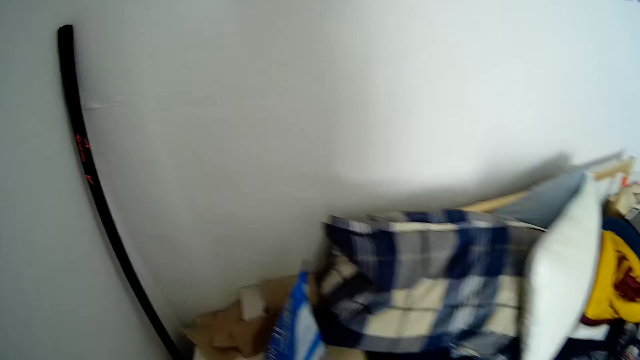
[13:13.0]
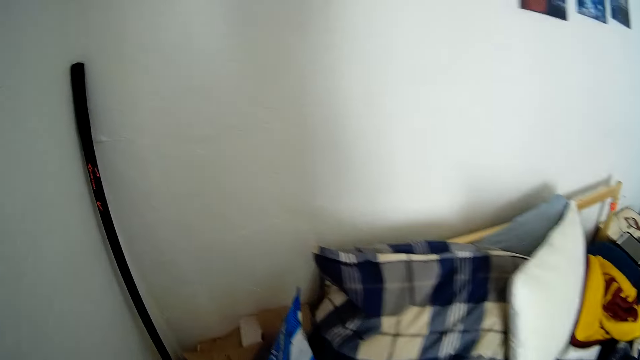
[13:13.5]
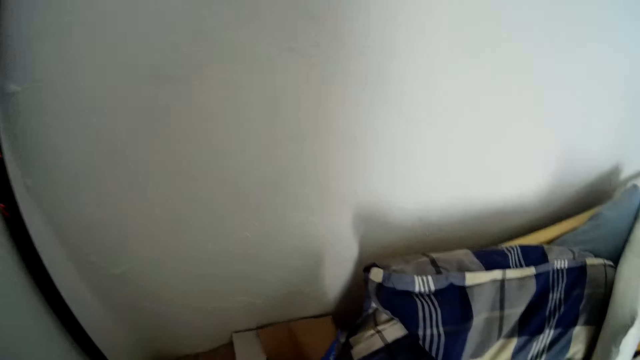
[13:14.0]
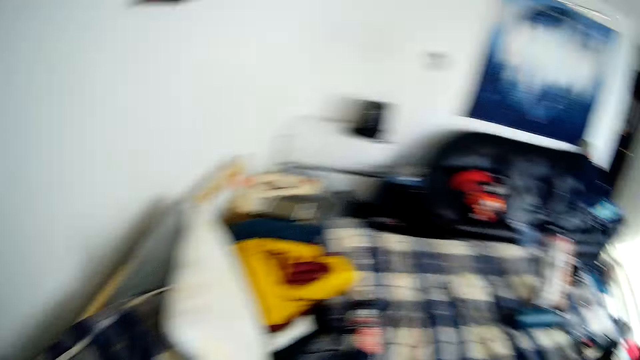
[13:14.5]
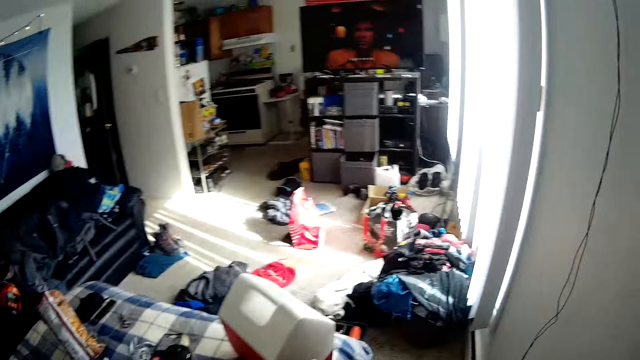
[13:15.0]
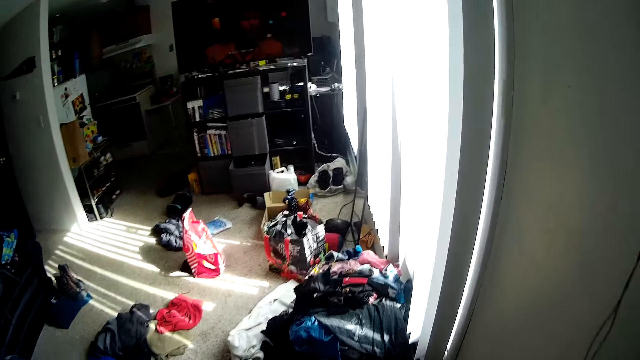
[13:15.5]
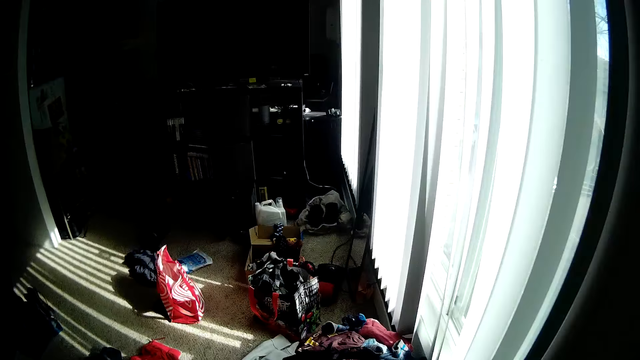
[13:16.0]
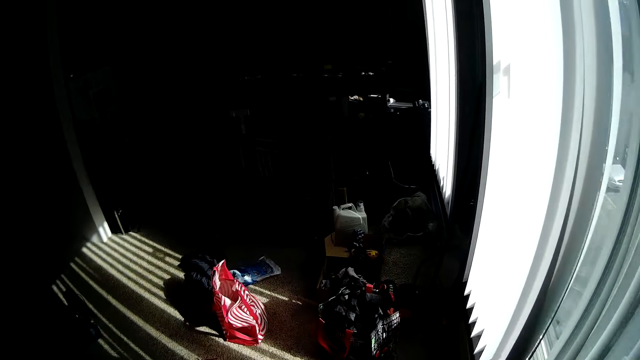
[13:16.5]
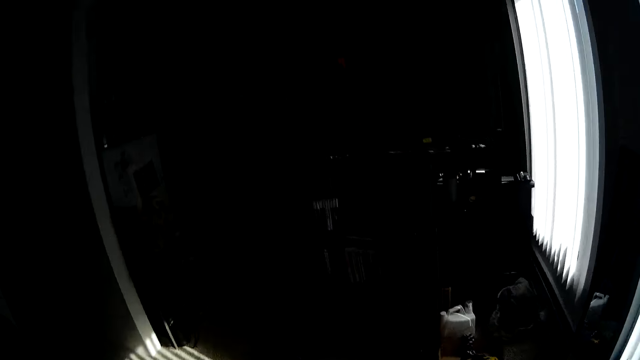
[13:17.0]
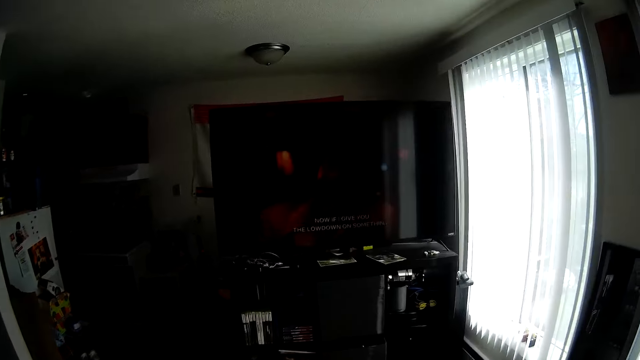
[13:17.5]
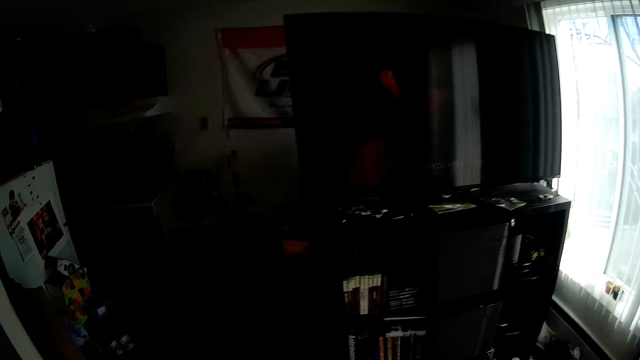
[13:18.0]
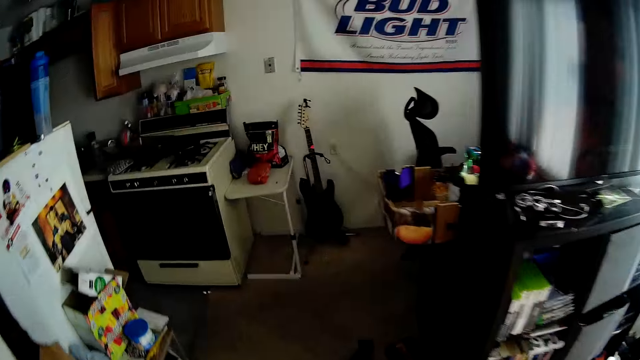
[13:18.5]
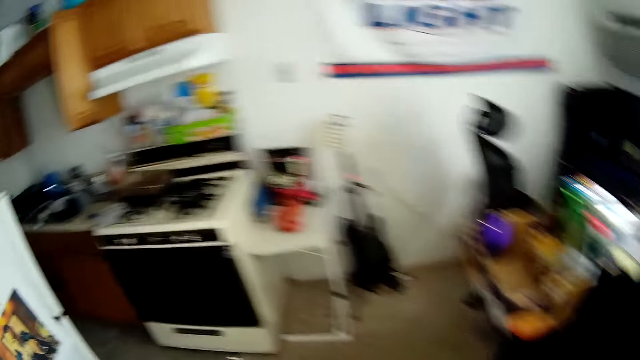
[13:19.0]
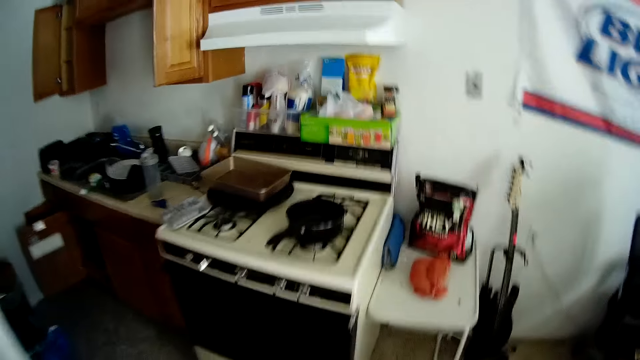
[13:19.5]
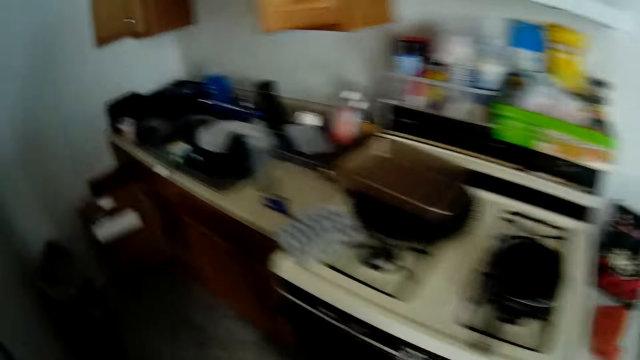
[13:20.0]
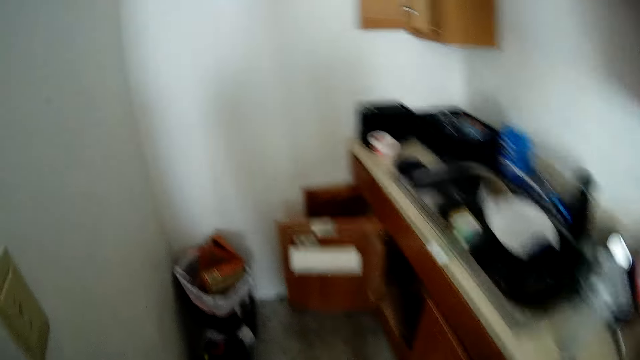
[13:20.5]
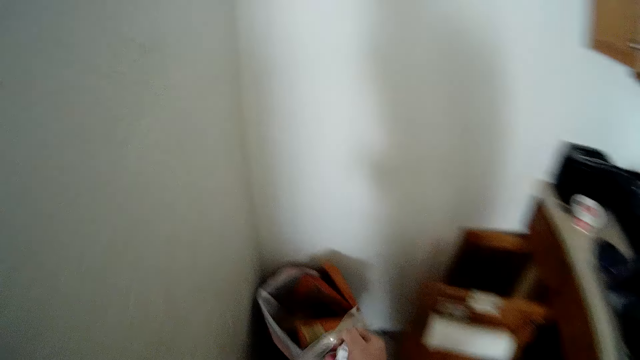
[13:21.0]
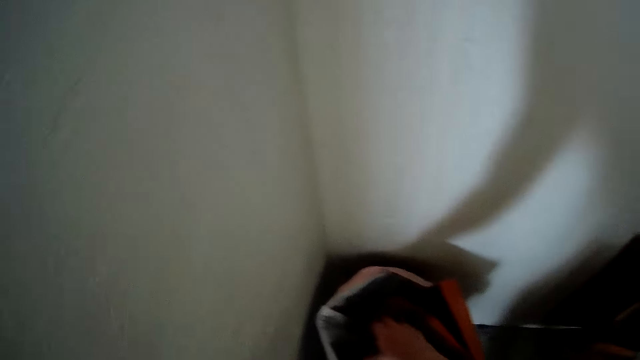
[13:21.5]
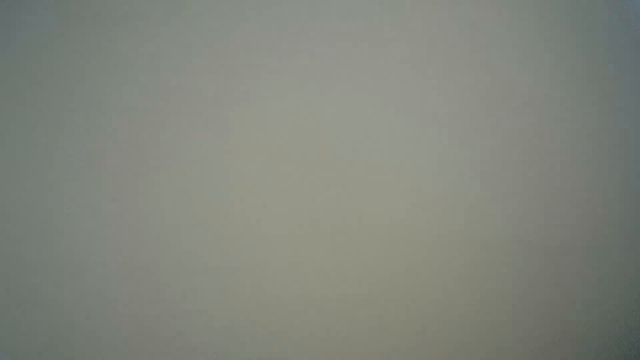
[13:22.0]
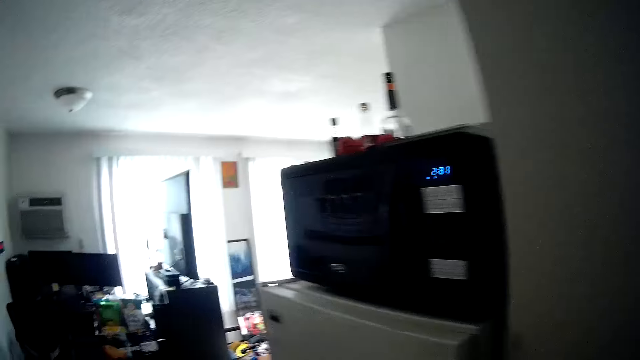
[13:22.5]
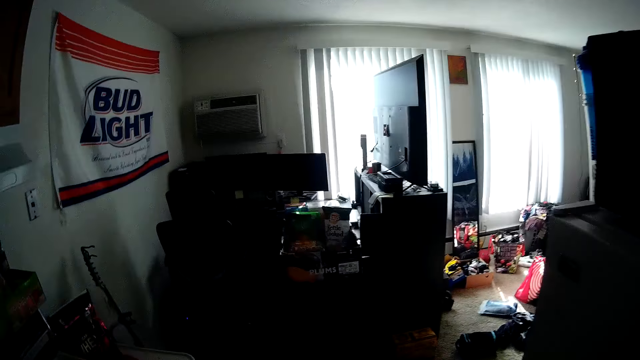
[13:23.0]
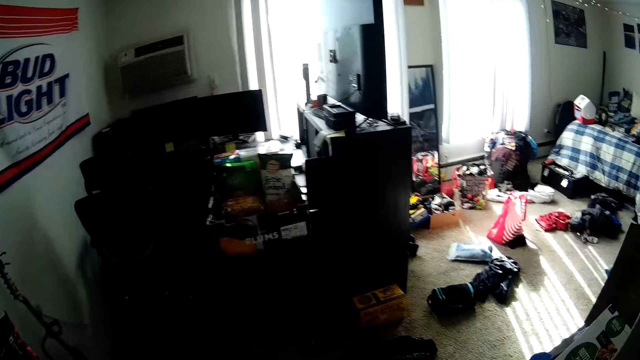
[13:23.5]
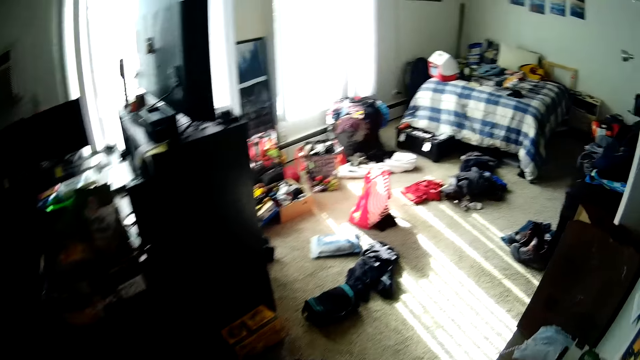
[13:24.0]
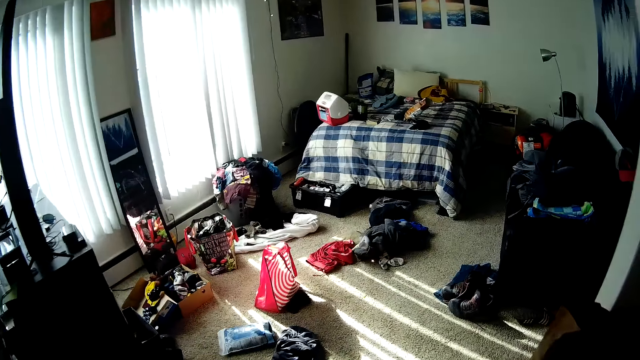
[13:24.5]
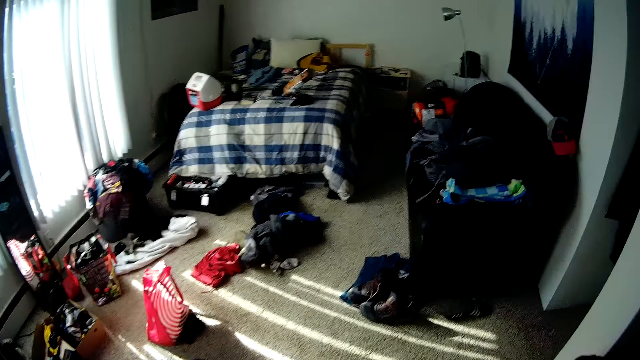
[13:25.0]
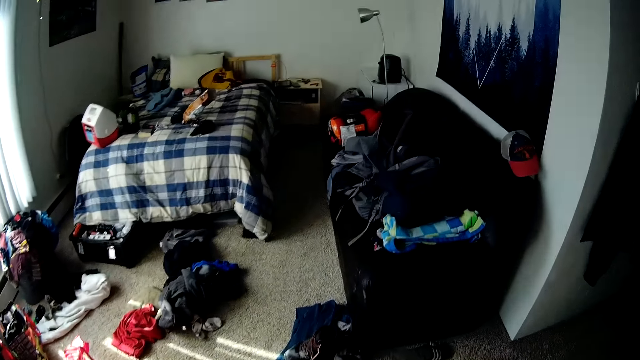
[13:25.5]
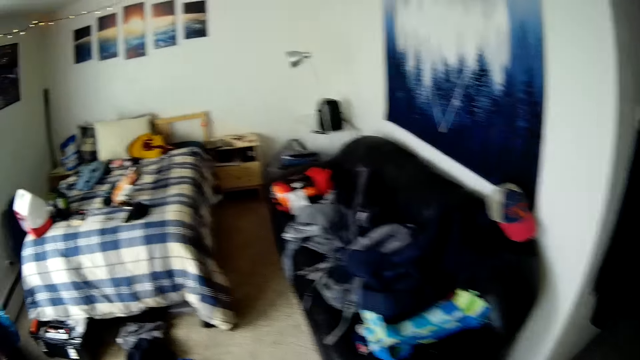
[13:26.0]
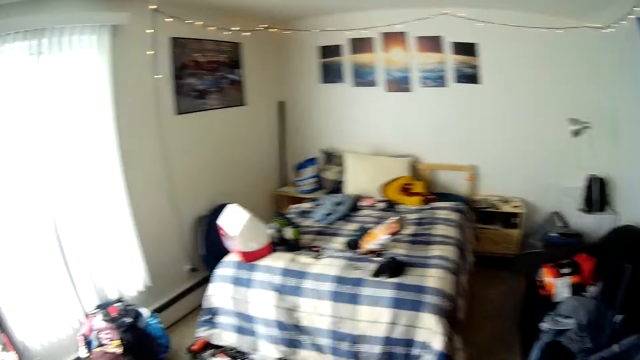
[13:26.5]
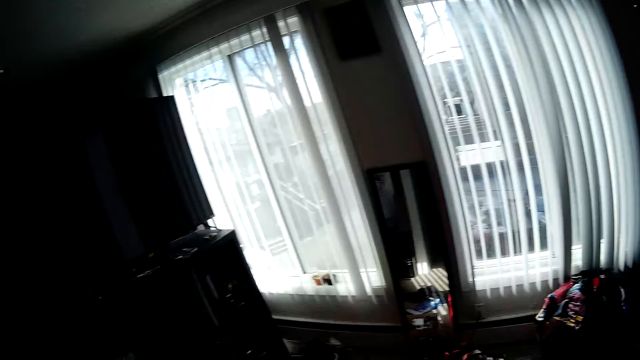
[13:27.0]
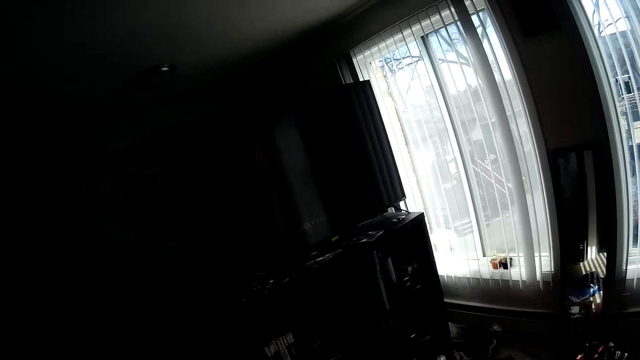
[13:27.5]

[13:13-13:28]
The camera wearer walks to the kitchen part. He drops the object in the trash can with his right hand. He walks to the bed part again.

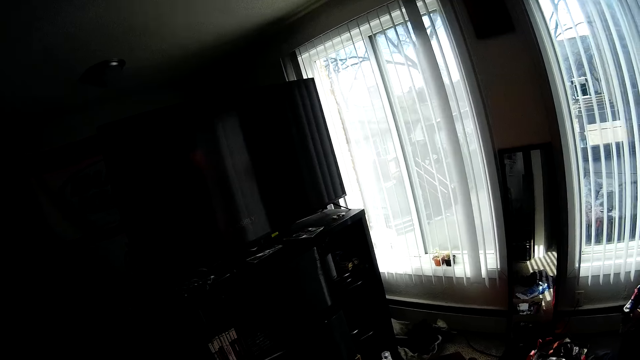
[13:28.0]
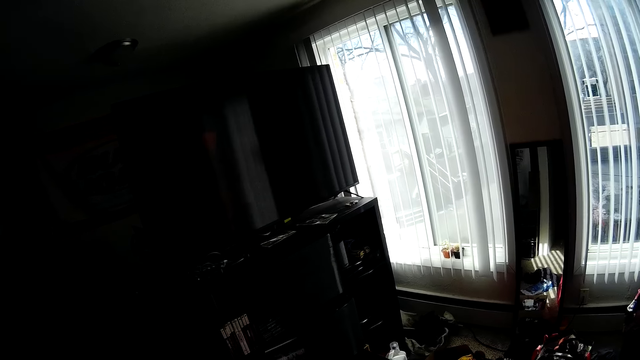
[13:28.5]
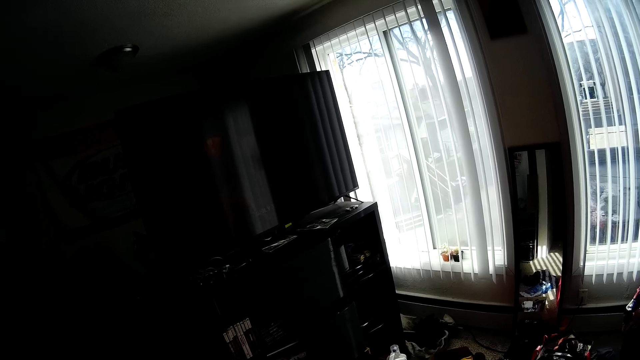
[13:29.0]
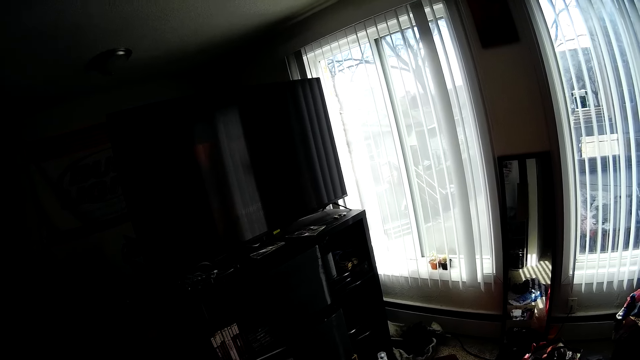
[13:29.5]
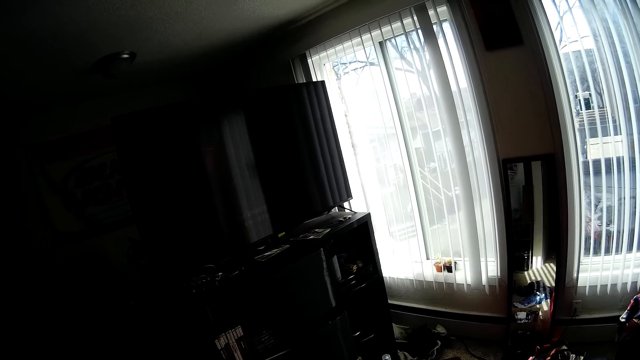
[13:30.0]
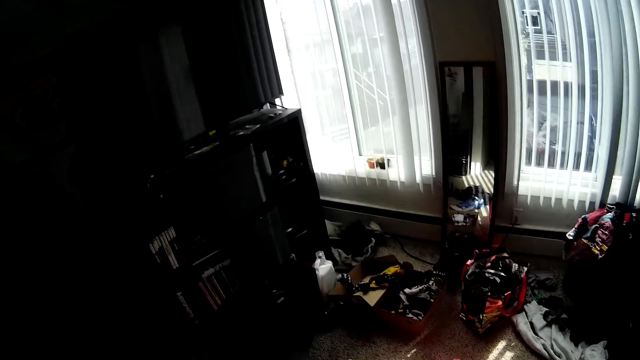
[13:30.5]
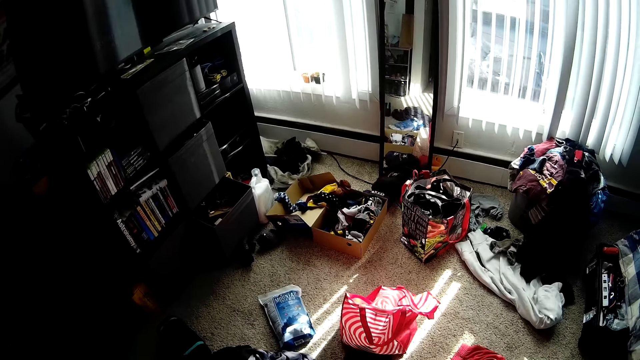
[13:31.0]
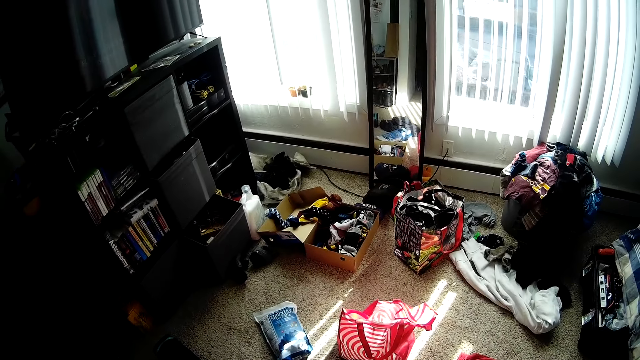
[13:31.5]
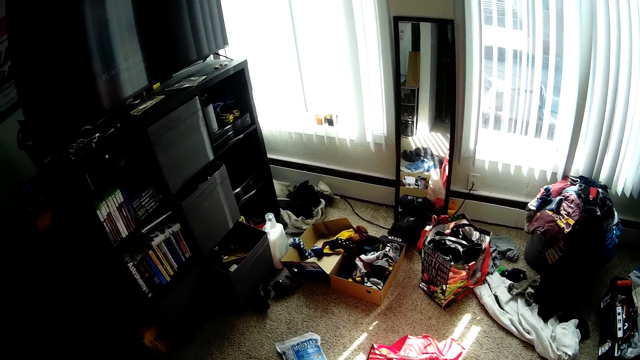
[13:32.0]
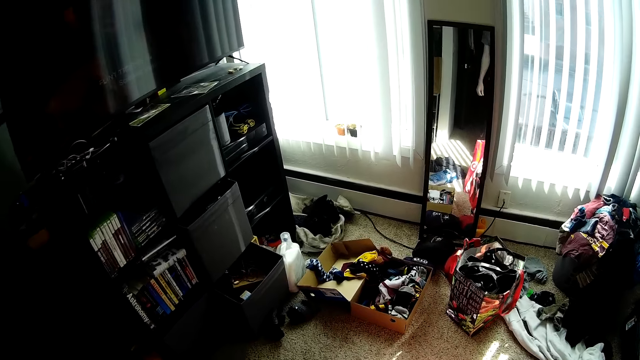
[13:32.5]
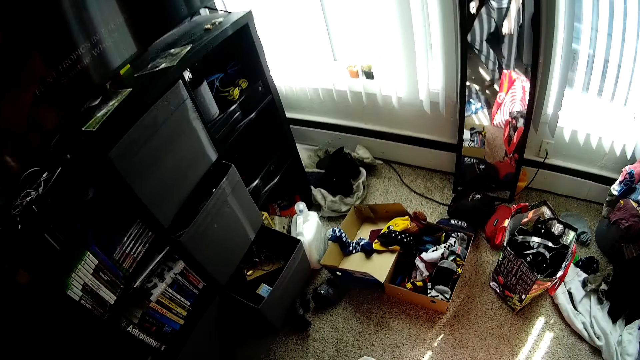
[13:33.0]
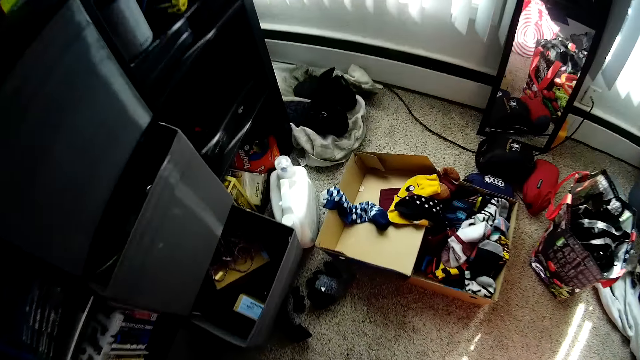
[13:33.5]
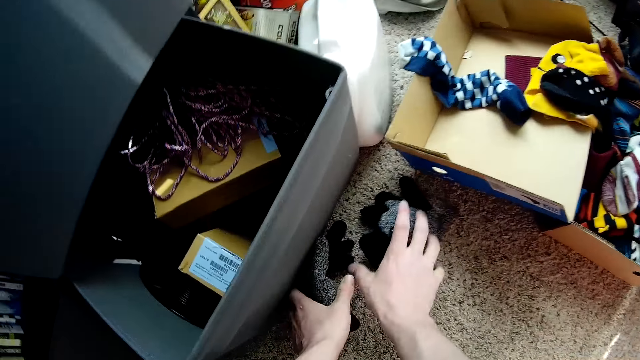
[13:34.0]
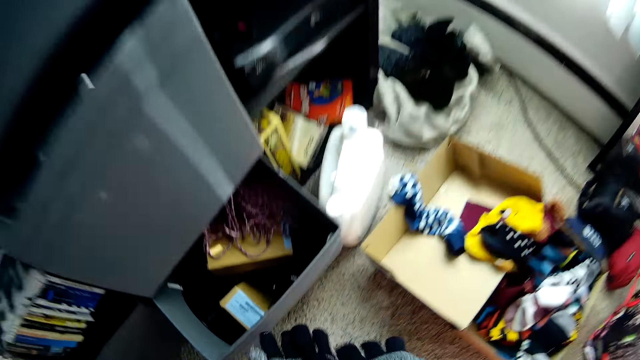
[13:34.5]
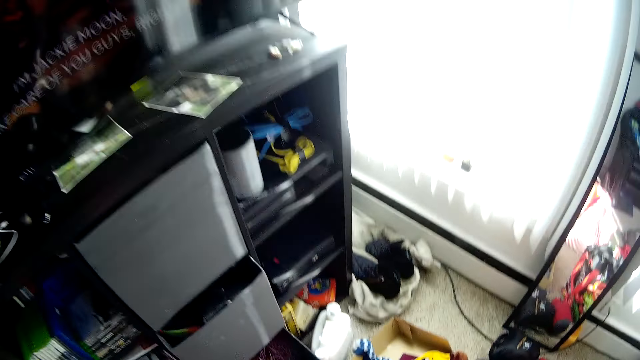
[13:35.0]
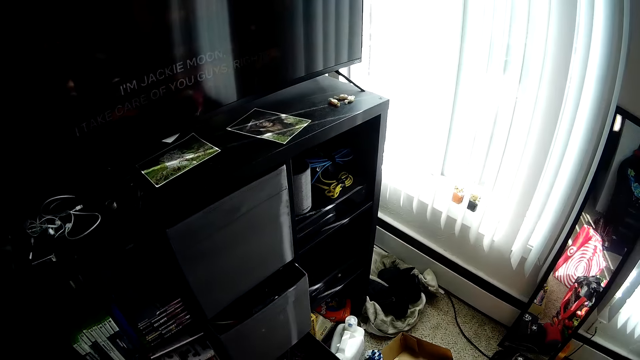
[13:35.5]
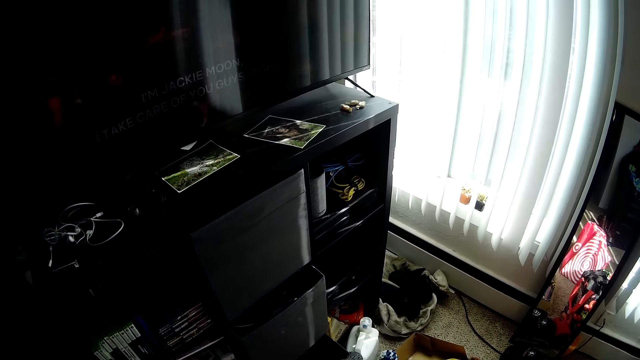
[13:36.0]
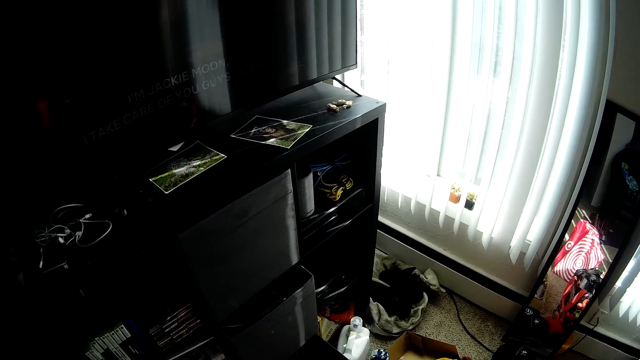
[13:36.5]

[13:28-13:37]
The camera wearer picks up a pair of gloves from the floor with both hands.
